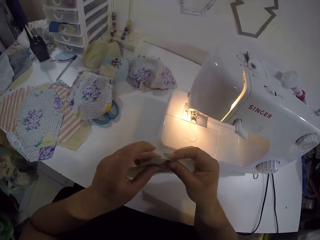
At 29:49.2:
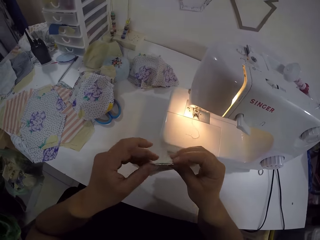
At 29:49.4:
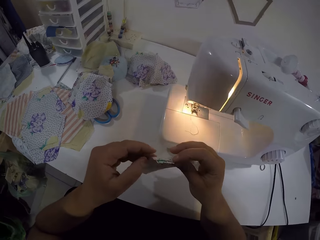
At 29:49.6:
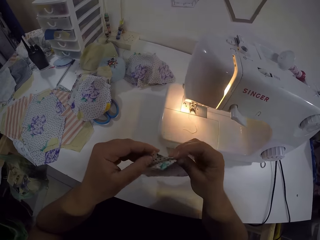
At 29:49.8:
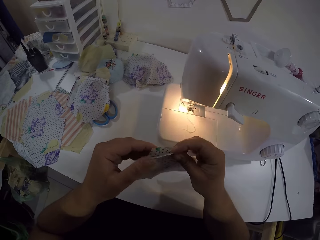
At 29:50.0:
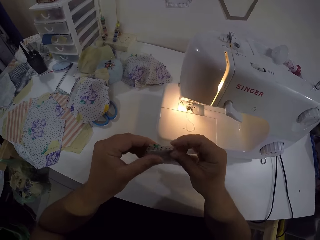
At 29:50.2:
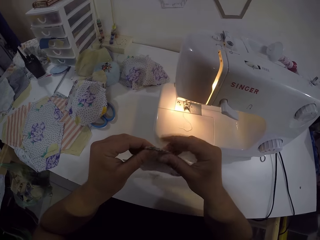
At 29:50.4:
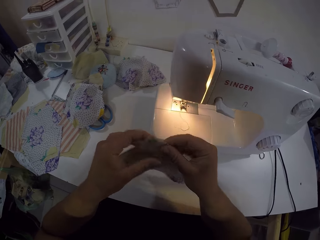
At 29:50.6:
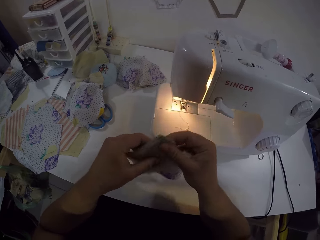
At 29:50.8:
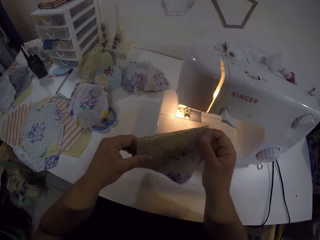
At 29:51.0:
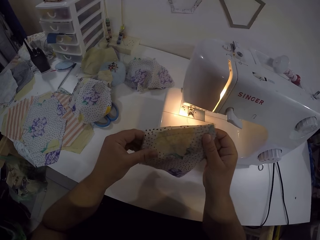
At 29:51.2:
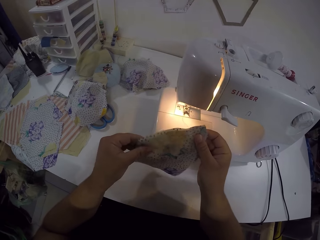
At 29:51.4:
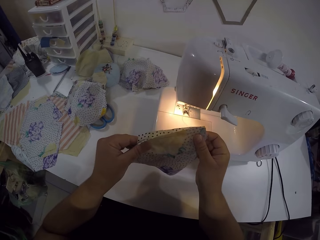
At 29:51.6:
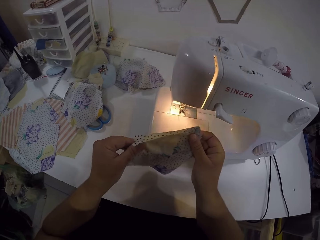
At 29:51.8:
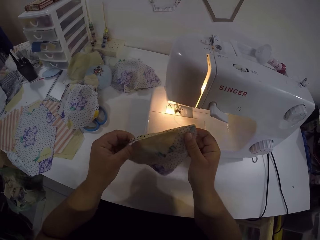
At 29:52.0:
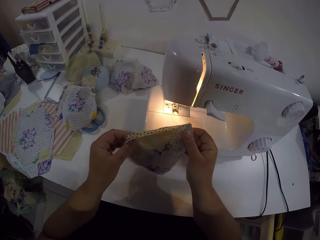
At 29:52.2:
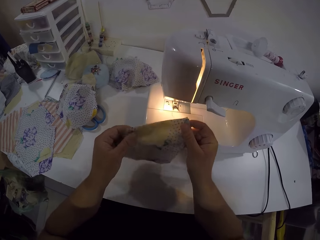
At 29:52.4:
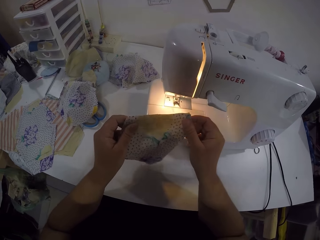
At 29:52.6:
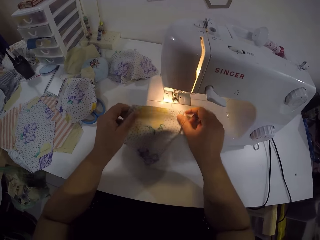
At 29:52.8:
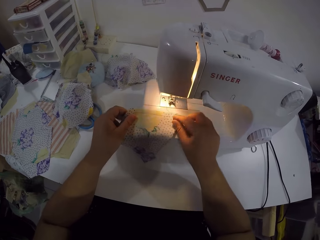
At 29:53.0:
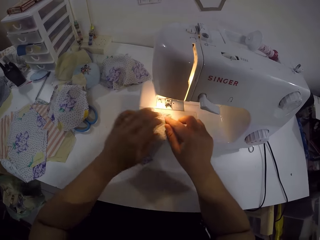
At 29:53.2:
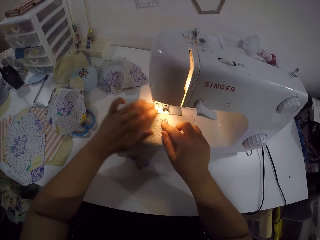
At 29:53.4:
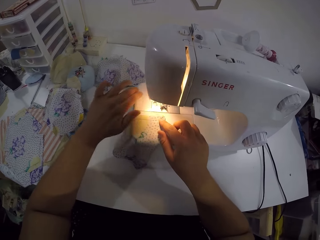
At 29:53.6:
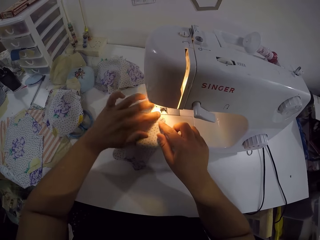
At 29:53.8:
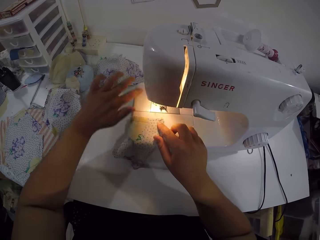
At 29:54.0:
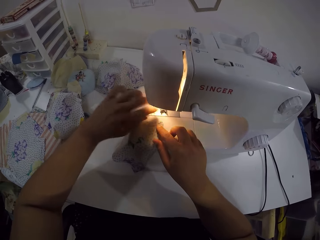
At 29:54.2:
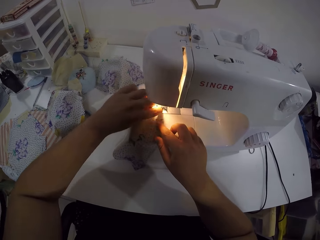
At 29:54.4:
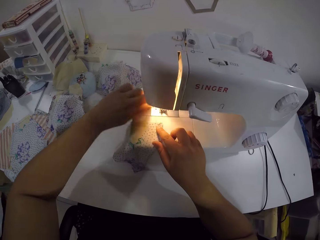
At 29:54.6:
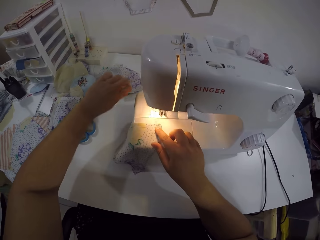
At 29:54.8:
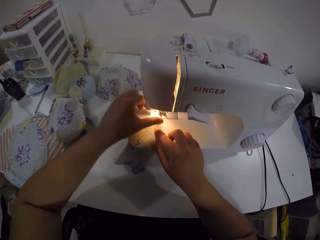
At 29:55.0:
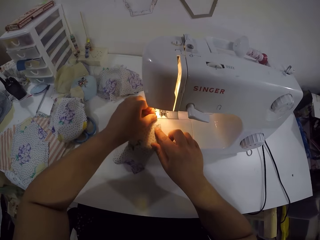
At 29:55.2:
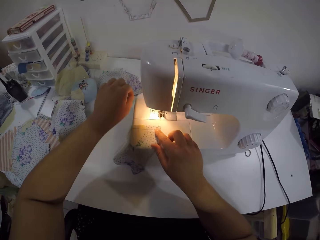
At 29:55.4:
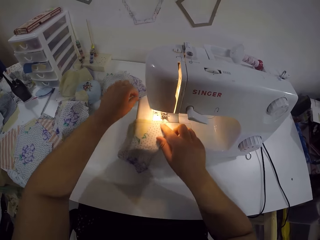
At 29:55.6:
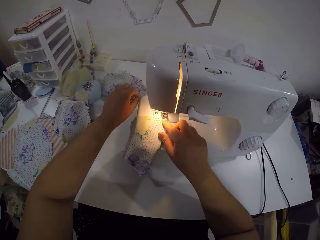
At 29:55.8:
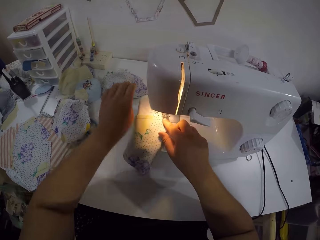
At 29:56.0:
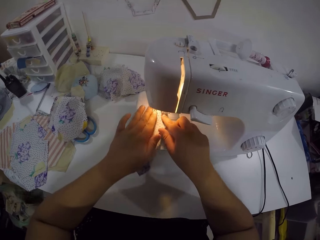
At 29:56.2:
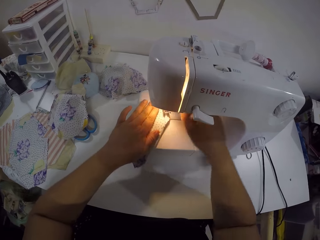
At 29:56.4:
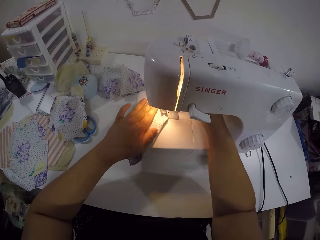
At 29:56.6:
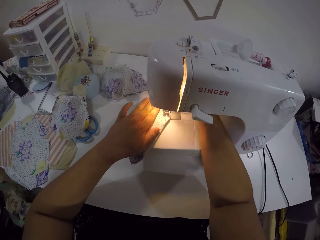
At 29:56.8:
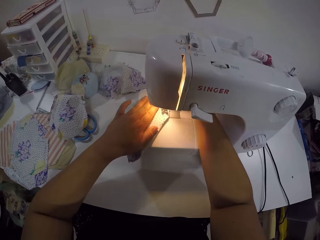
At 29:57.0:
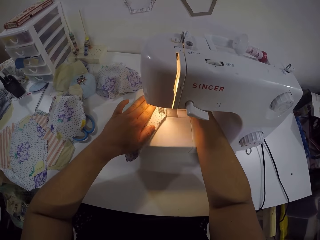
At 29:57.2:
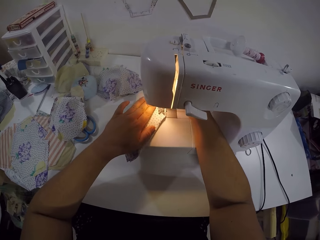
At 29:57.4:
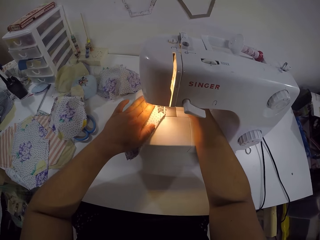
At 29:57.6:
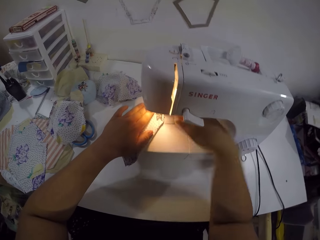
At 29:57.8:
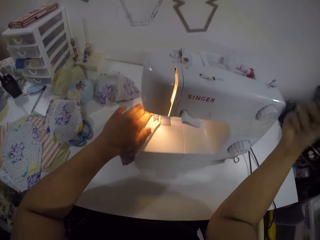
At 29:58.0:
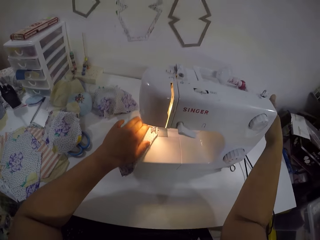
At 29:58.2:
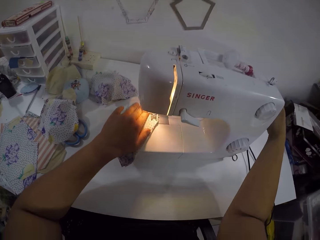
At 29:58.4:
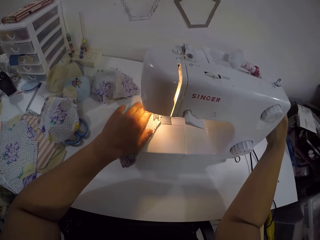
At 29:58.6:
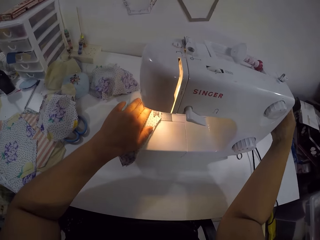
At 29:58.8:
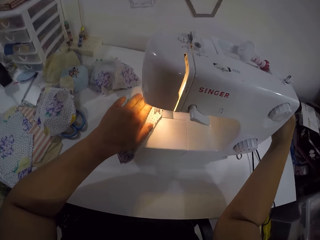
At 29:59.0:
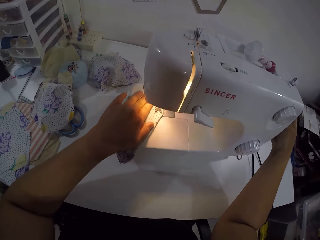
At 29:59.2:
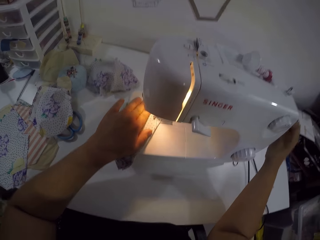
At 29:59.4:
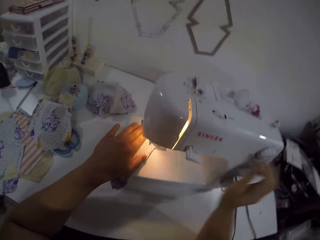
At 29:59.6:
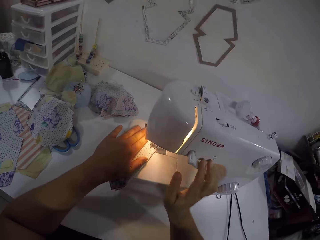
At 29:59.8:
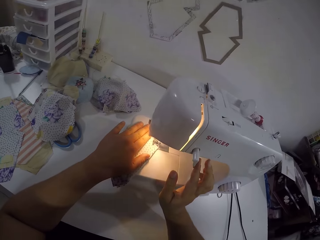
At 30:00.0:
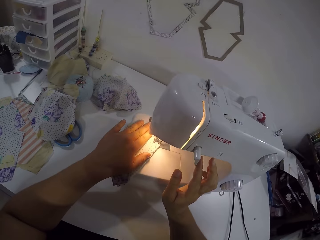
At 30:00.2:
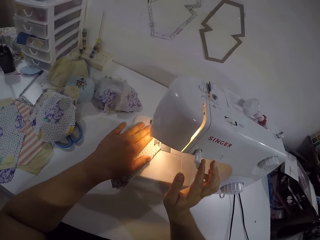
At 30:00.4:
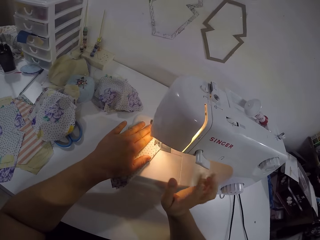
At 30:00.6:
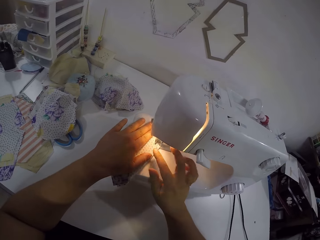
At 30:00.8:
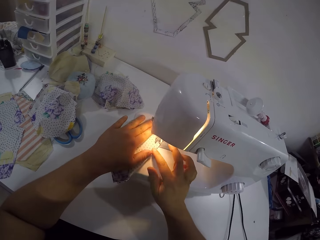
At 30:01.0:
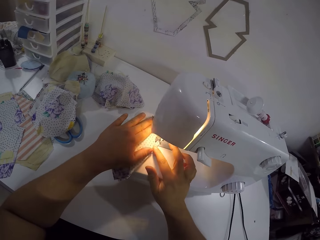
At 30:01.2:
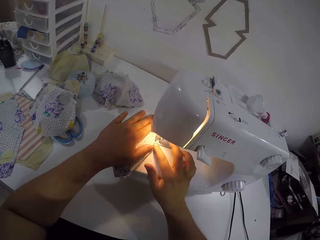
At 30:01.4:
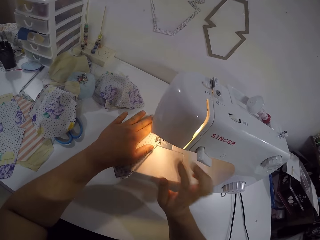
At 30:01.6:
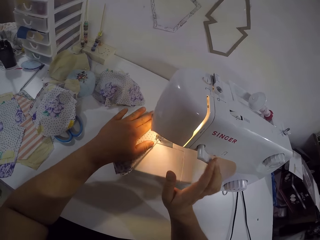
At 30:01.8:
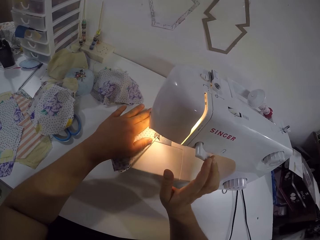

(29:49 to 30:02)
The camera wearer places the cloth in her hands on the sewing machine. She removes a thread on the machine with her left hand. She sews the fabric. She touches the bobbin winder with her right hand. She touches the thread tension dial with her right hand. She sews the cloth with the sewing machine with her left hand.

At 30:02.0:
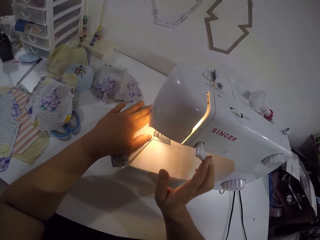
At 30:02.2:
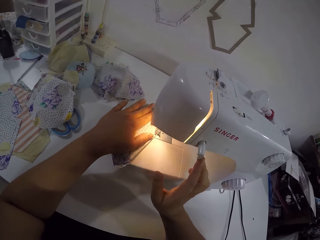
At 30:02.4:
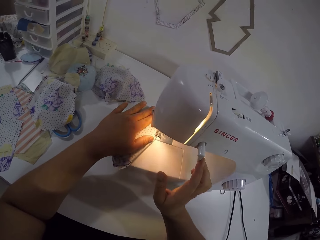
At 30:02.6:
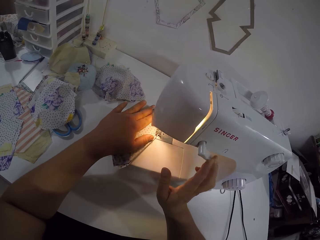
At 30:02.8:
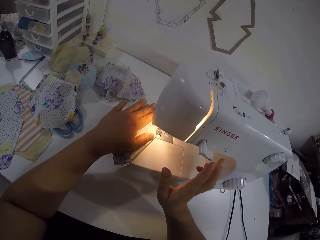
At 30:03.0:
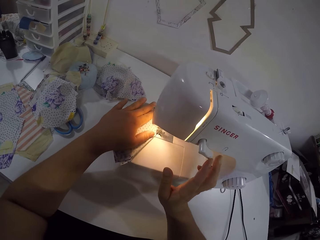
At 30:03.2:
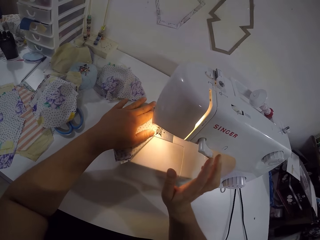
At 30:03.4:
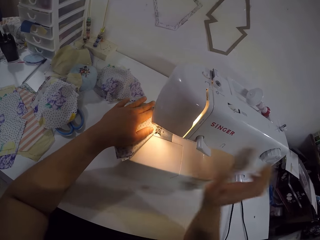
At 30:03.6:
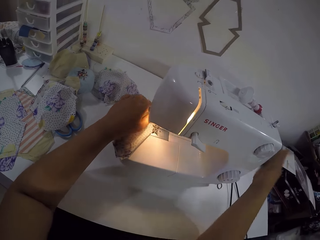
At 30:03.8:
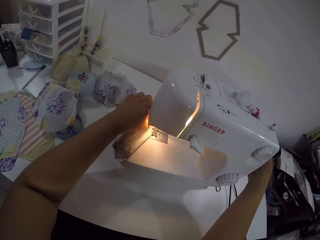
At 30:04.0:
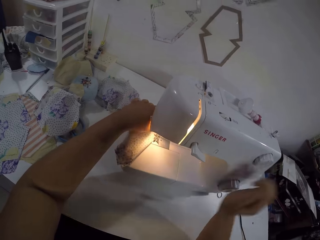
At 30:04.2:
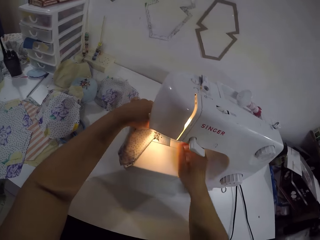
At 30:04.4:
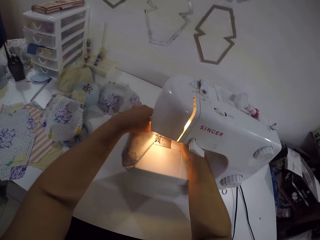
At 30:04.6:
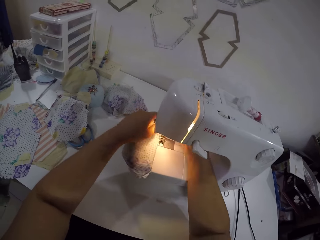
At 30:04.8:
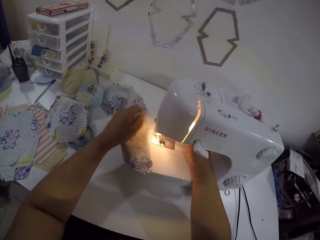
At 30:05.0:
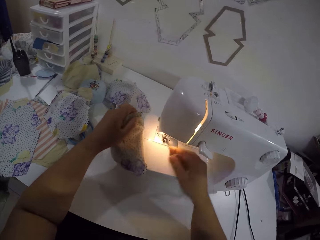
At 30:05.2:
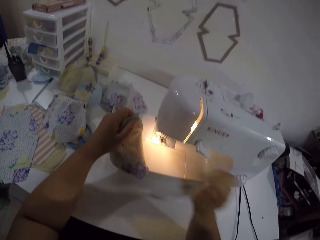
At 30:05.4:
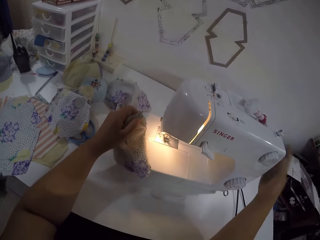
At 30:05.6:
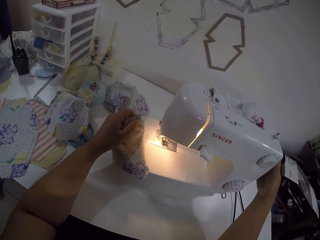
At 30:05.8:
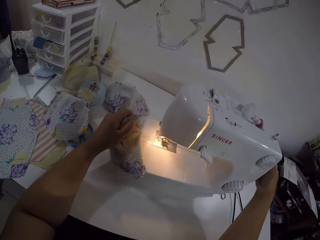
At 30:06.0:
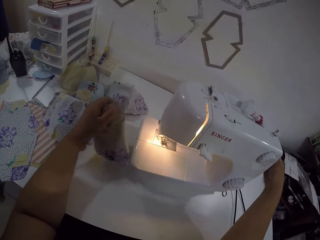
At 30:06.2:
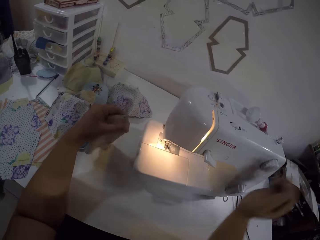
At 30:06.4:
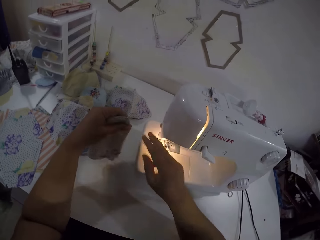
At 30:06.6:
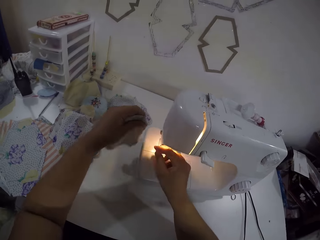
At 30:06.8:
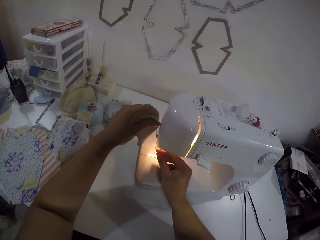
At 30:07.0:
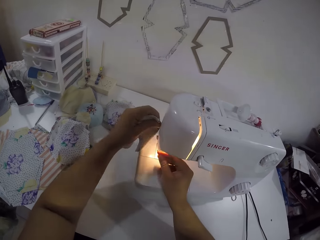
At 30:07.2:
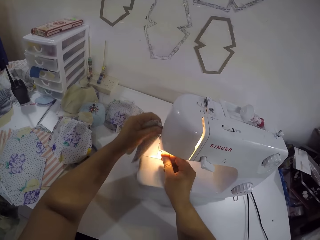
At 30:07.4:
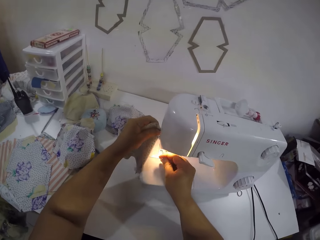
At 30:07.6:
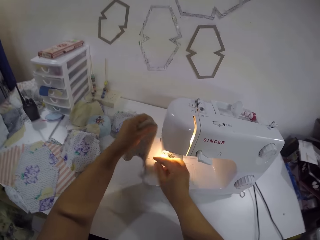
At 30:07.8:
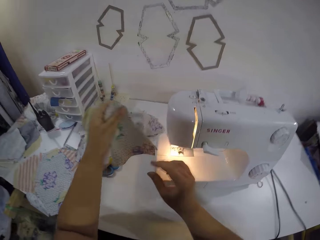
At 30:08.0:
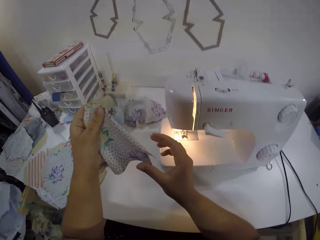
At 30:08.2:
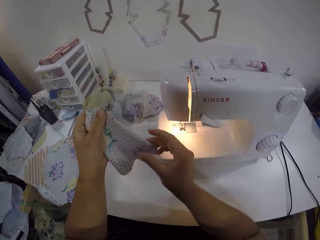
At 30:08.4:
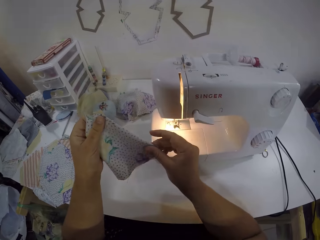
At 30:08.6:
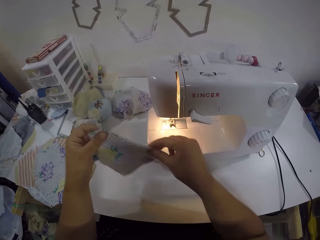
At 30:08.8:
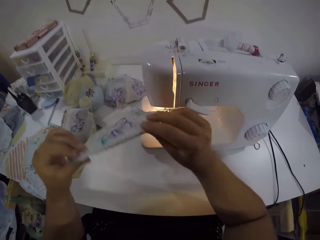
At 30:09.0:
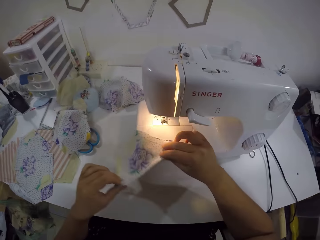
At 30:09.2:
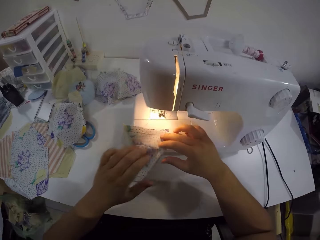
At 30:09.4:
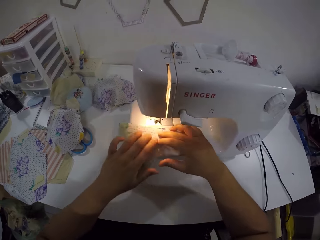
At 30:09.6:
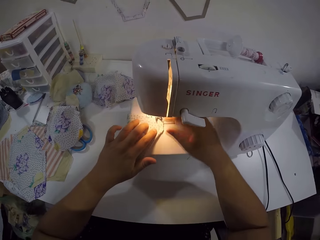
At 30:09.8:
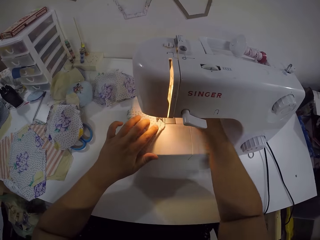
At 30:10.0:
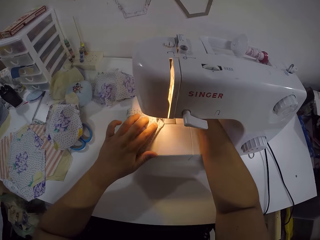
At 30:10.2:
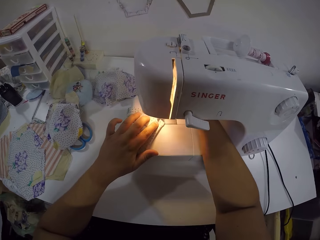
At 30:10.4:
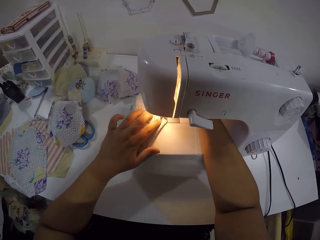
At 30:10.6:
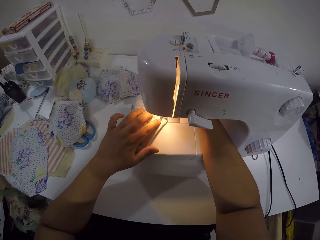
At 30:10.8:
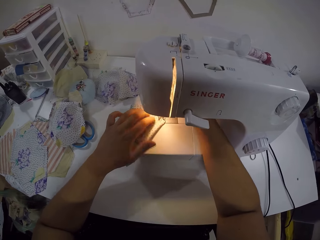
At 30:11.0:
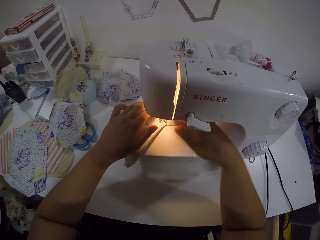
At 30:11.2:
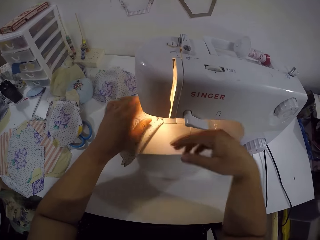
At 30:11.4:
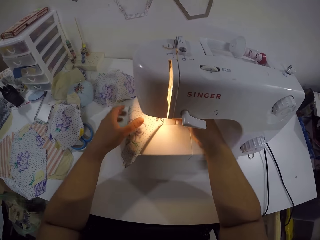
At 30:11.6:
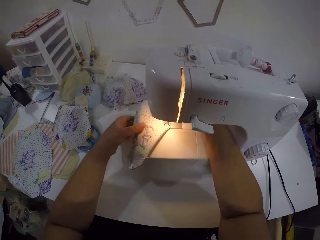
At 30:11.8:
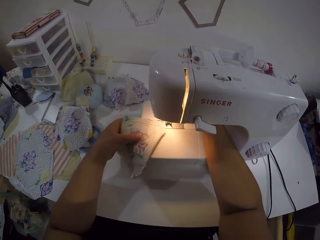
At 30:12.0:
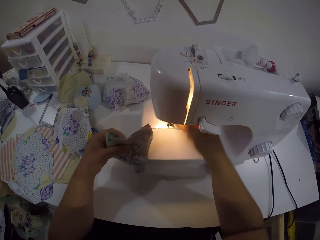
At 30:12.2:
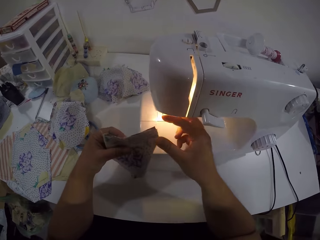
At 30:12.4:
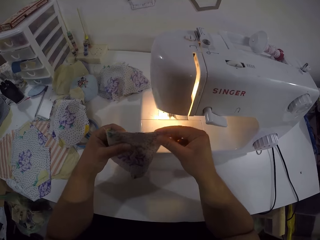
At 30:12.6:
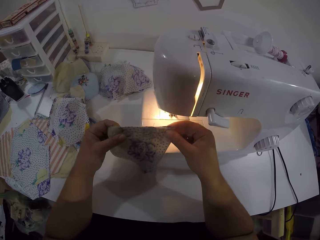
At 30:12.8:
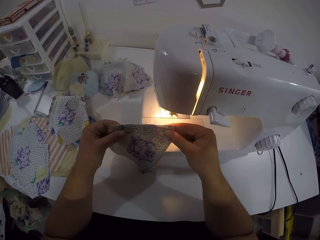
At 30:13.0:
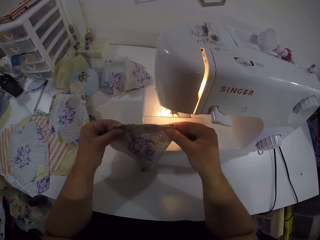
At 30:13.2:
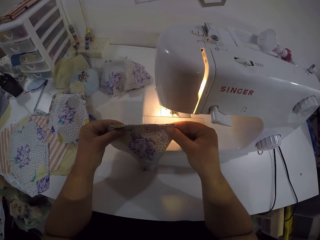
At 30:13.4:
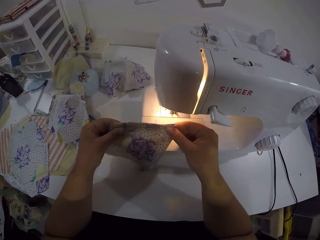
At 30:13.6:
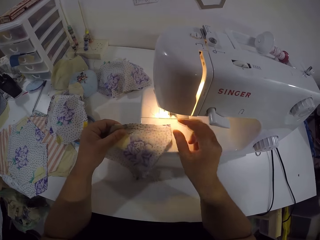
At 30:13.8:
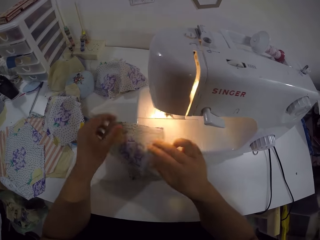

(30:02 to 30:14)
The camera wearer touches the thread tension dial with her right hand. She touches the bobbin winder with her right hand. She removes the cloth from the sewing machine with her left hand. She touches the bobbin winder with her right hand. She holds a thread from the cloth with her right hand. She cuts the thread in her right hand with the sewing machine. She holds the cloth with both hands. She turns the fabric. She drops the cloth on the sewing machine with both hands. She lifts the cloth from the sewing machine with her left hand. She arranges the cloth with both hands.
